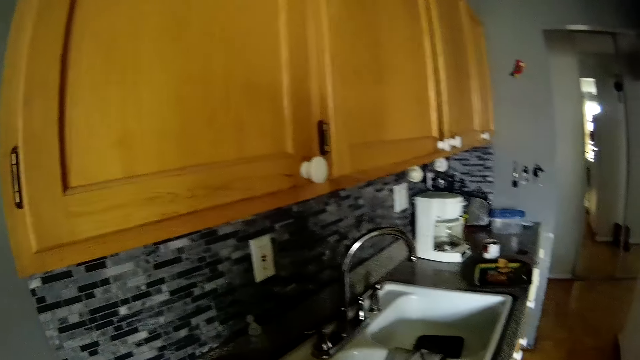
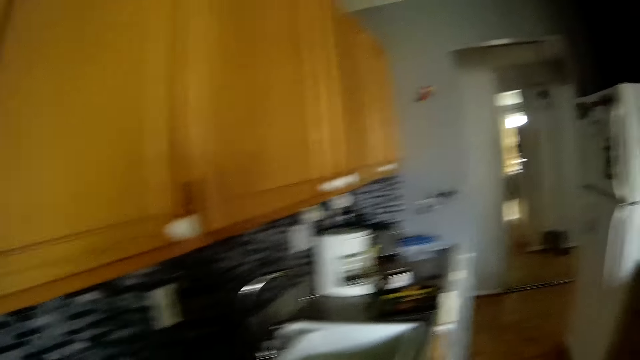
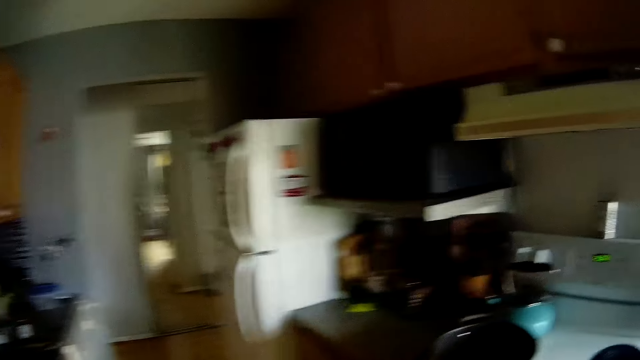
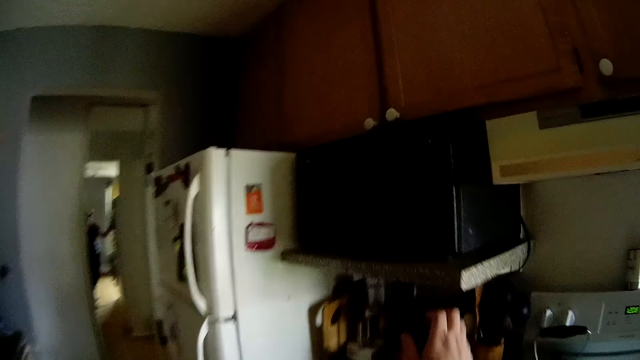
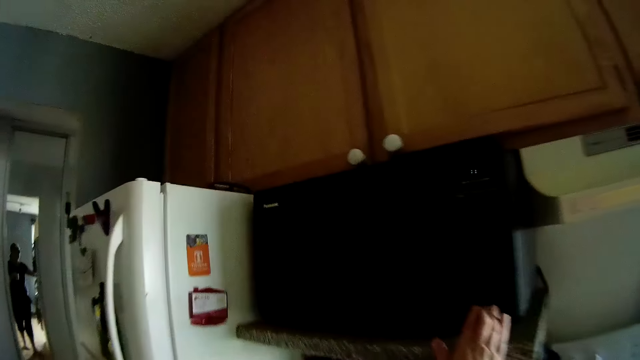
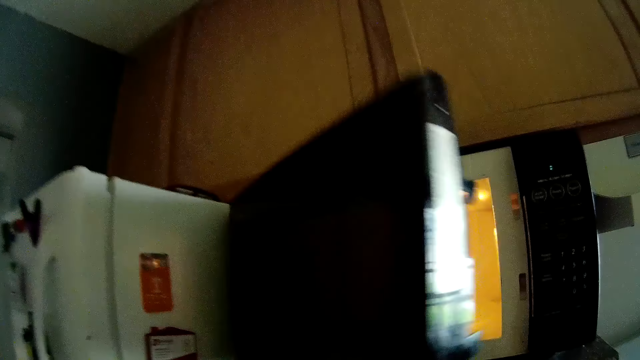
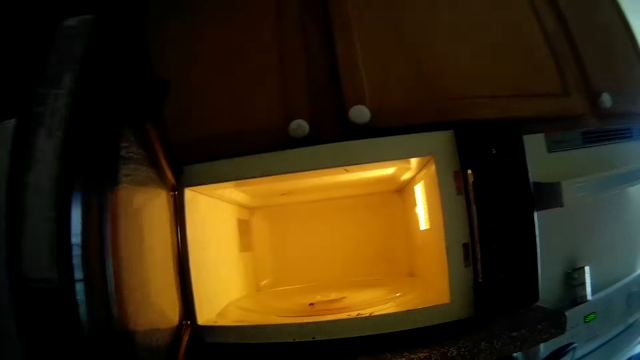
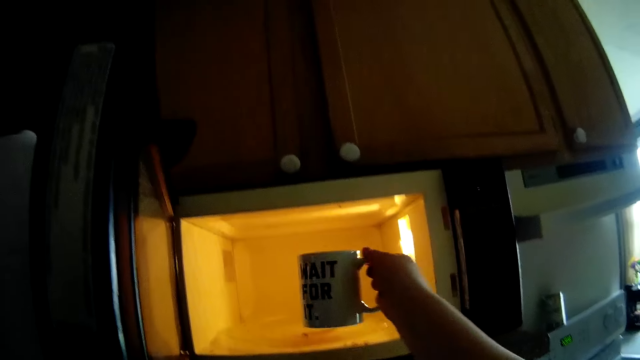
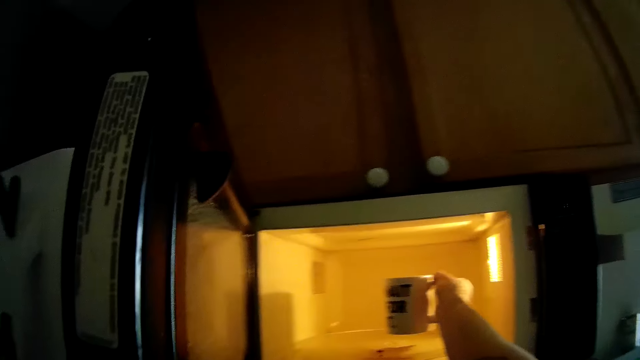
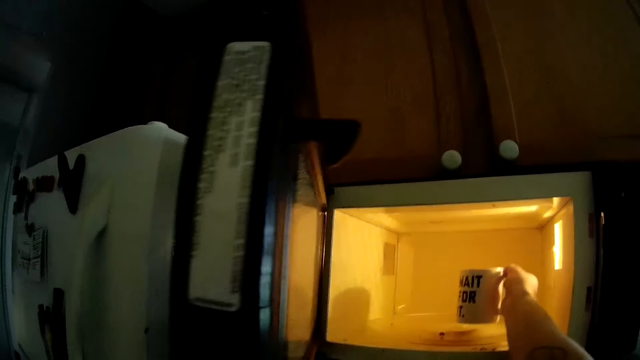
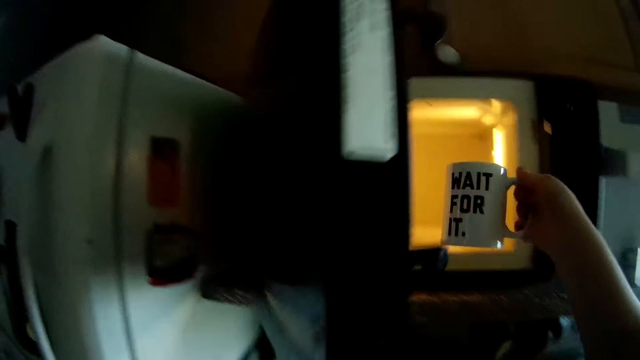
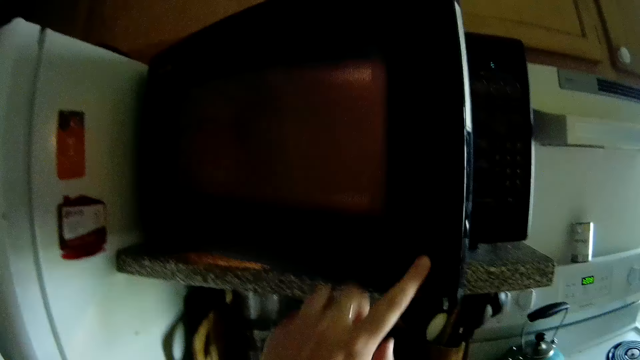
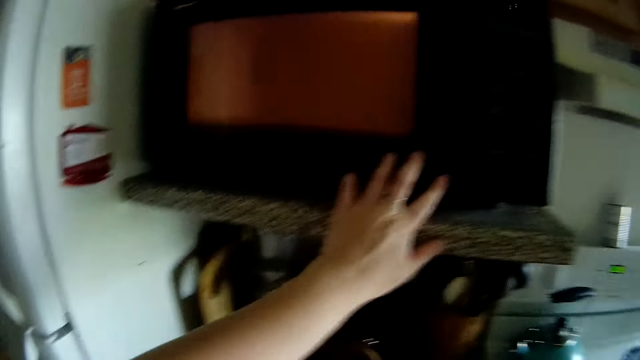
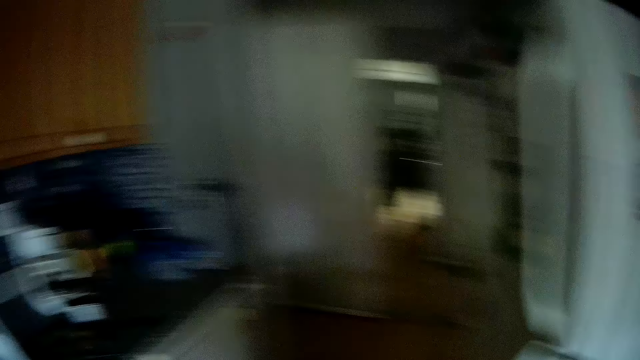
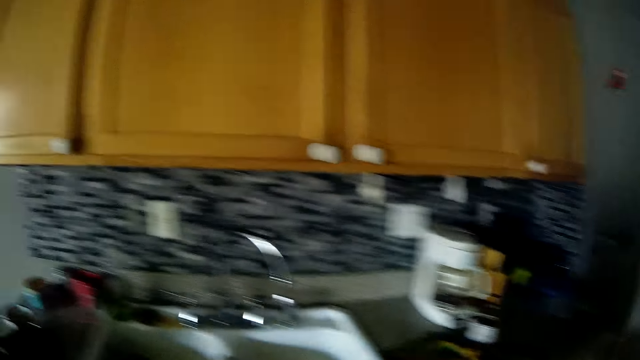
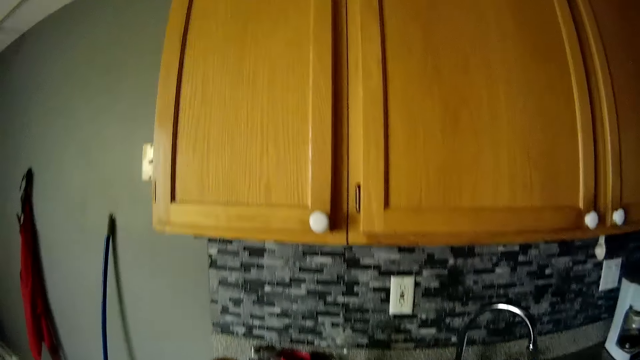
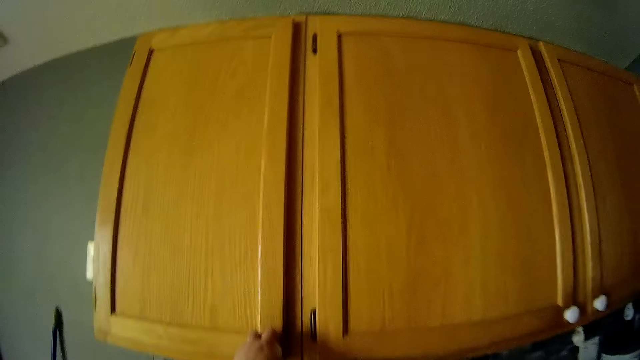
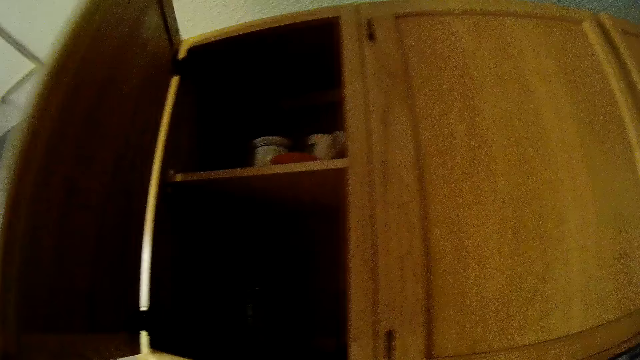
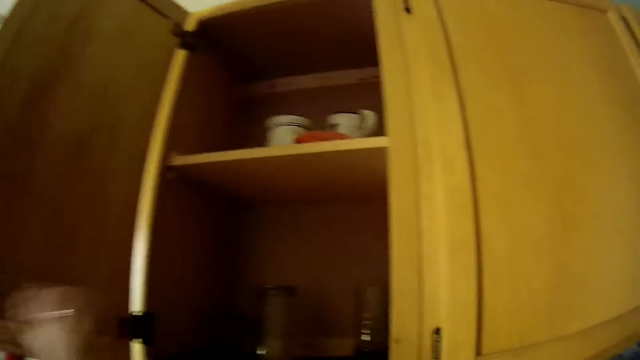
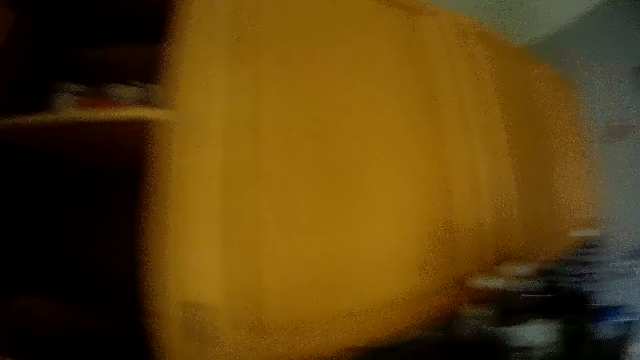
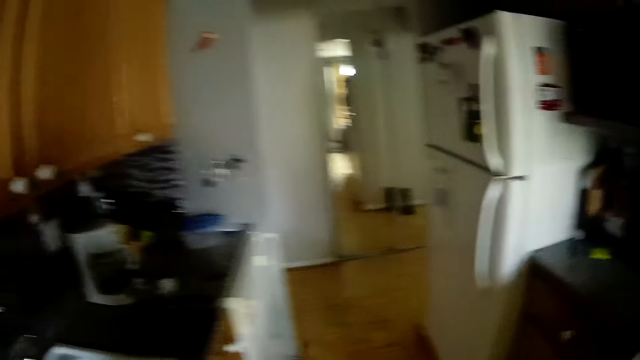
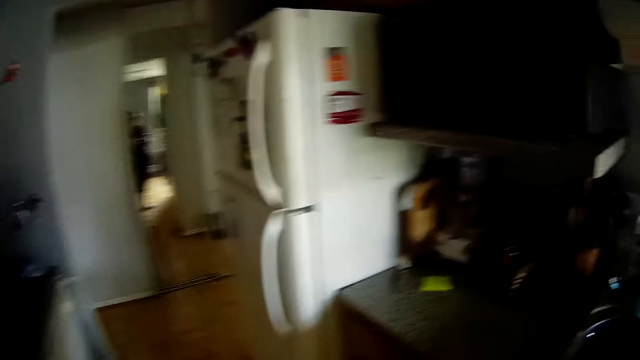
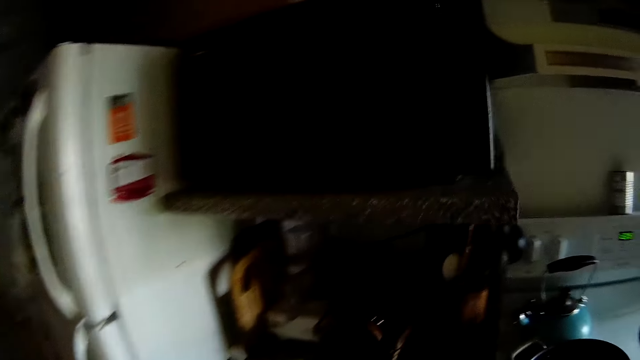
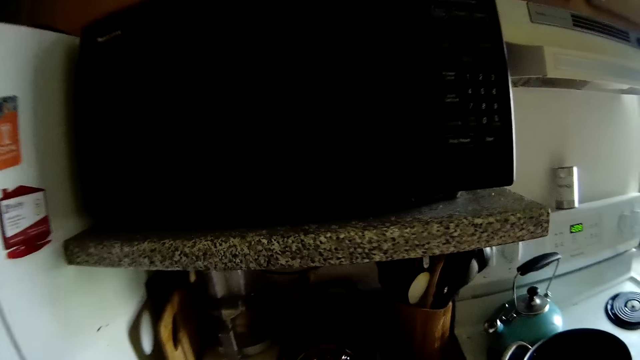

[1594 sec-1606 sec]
The camera wearer opens a microwave or oven with her left hand. She puts a cup in the oven. She holds the cup of water inside the microwave with her right hand. She shuts the microwave with her left hand and removes the cup from the microwave. She opens a cupboard or drawer with her left hand. She picks up a glass from the drawer.

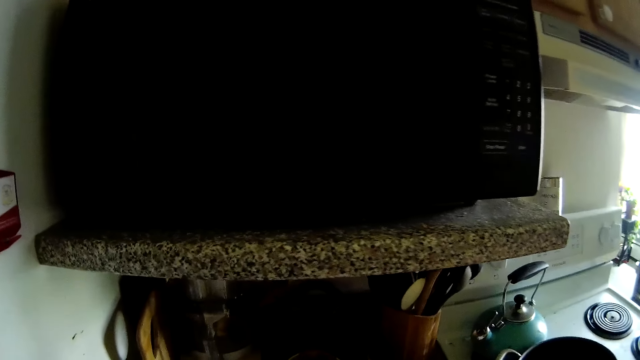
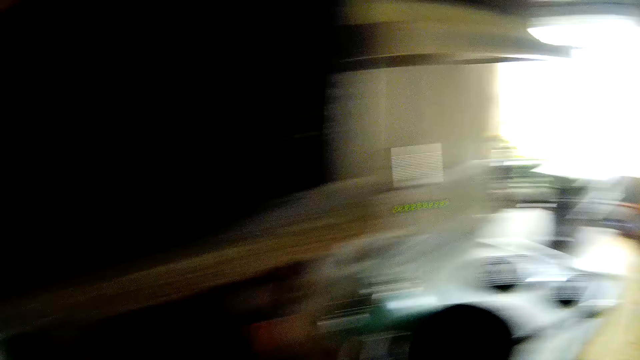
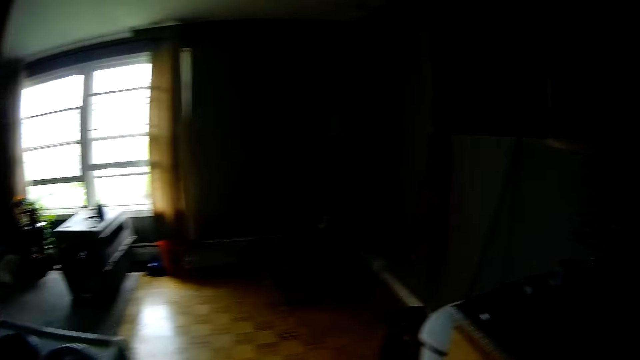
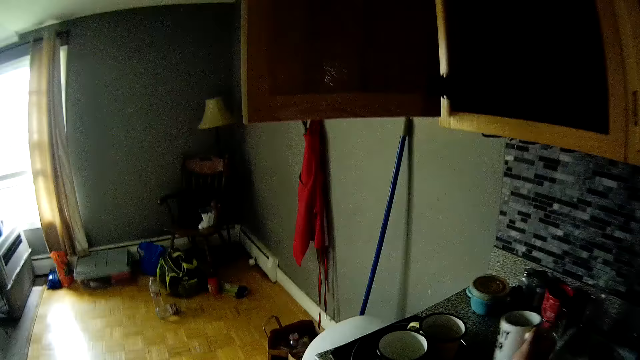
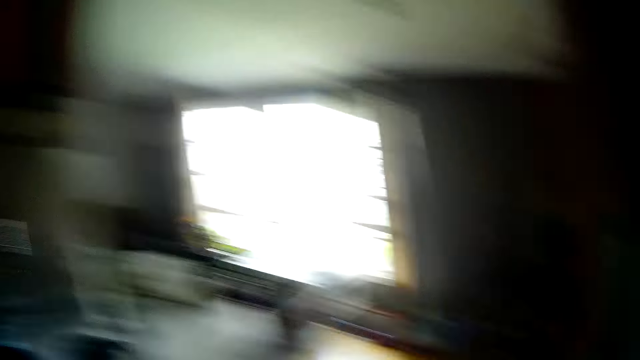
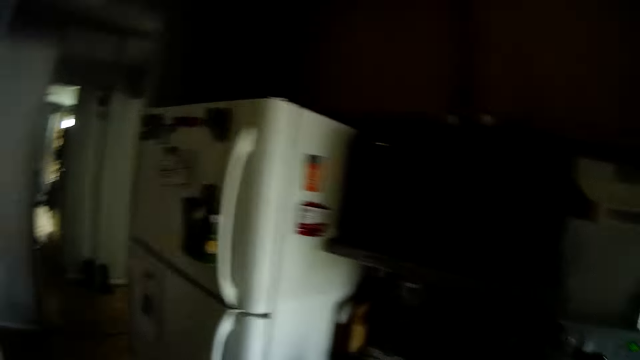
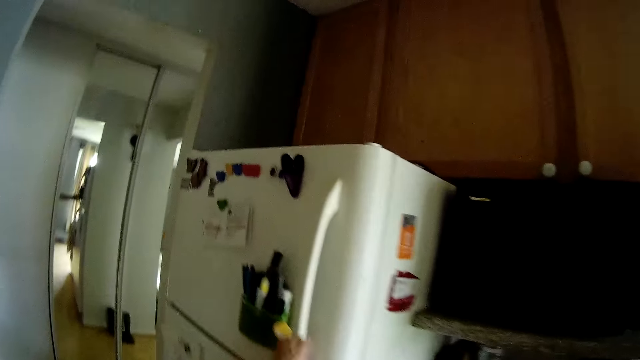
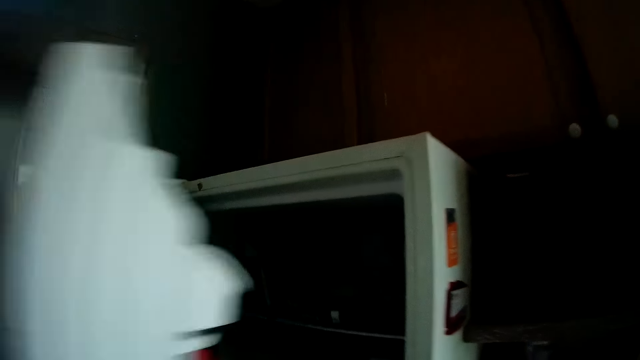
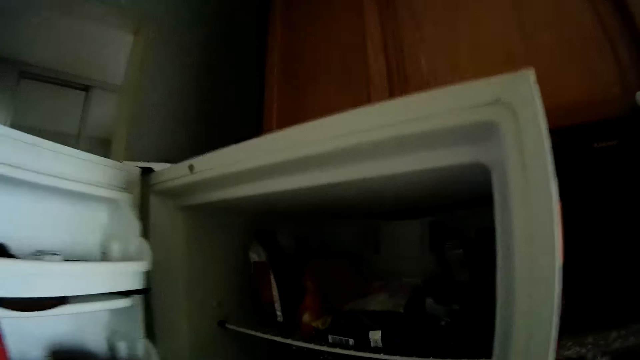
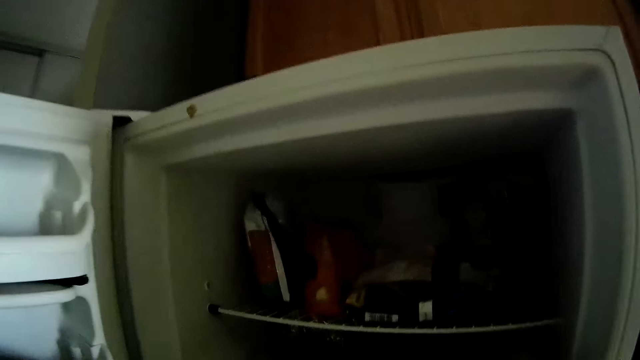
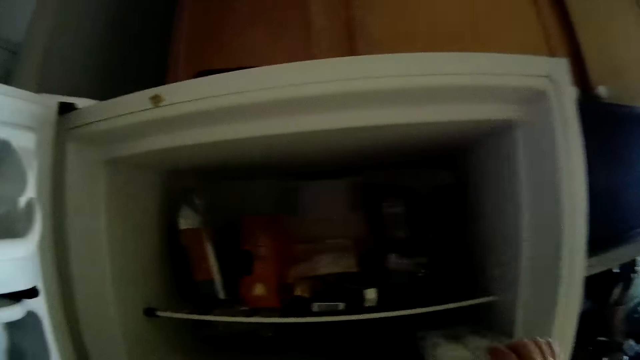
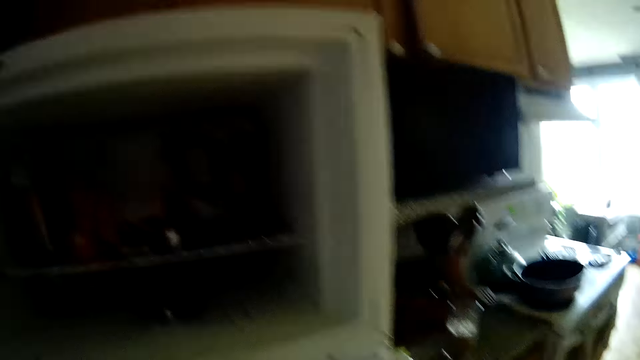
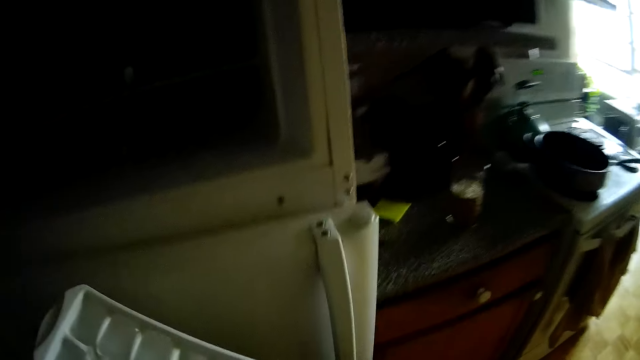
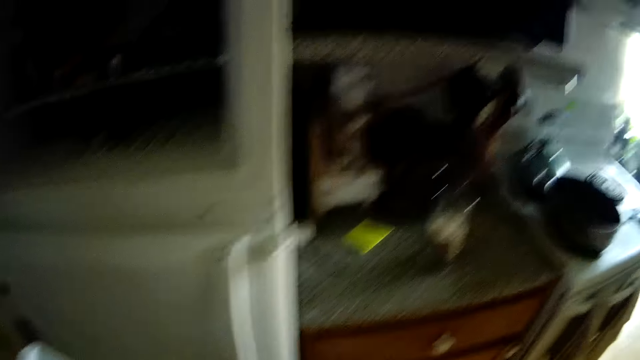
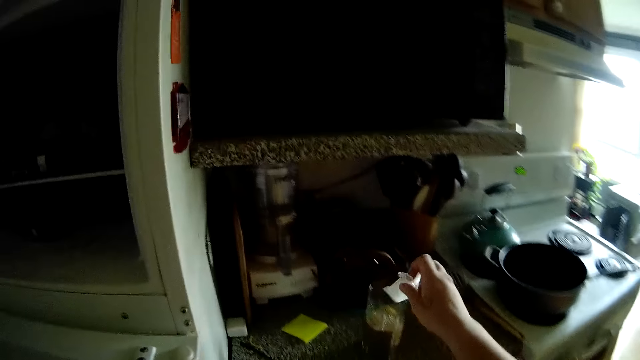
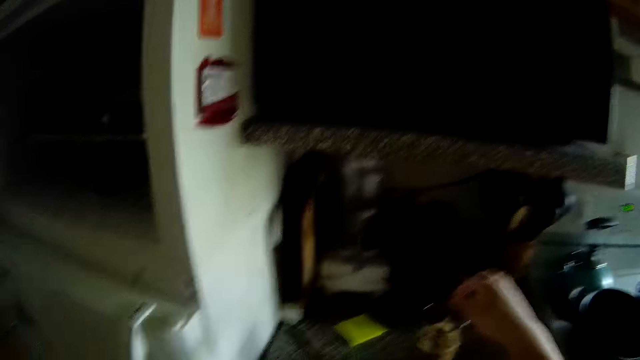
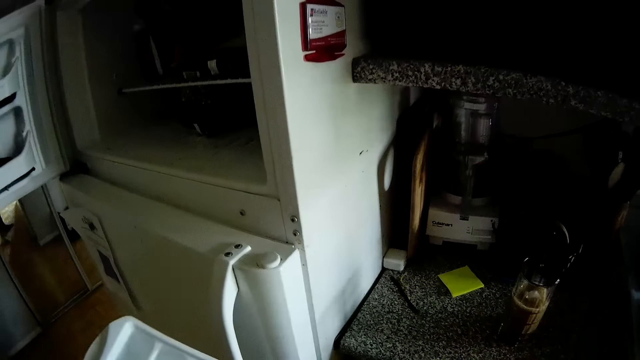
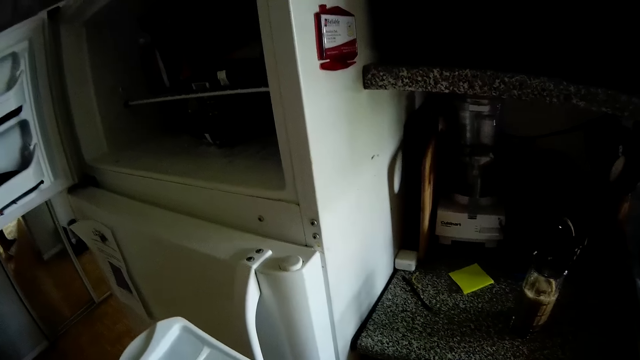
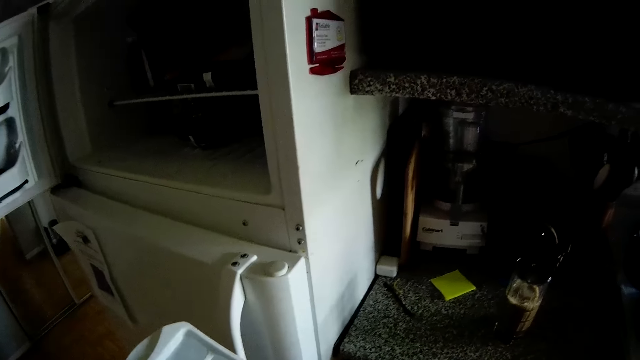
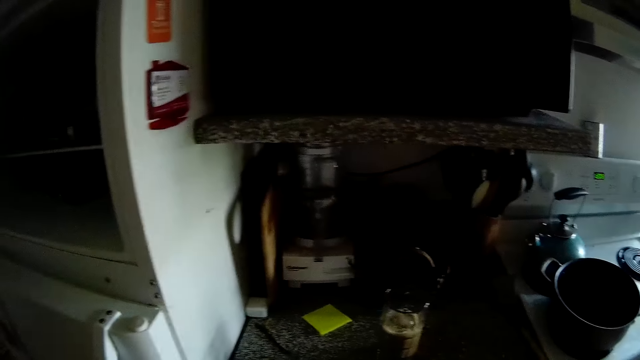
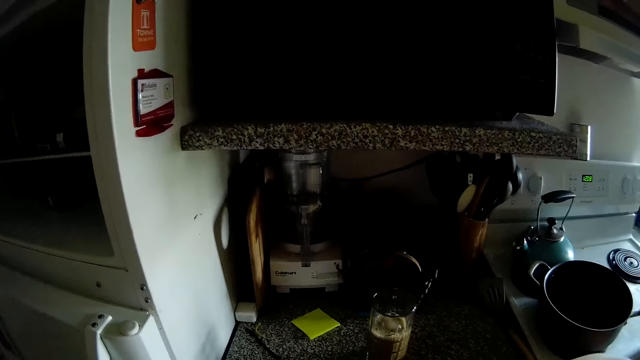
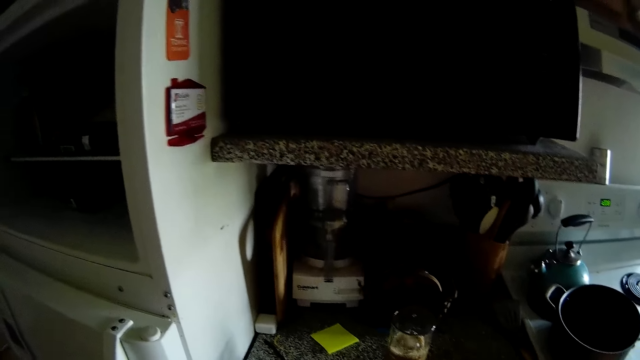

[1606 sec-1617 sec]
The camera wearer drops the cup in her right hand on the cabinet. She opens a fridge in the kitchen with her left hand. She takes out a white plastic of ice cubes from the fridge with her right hand. She drops the ice into the cup on the cabinet with her right hand.
